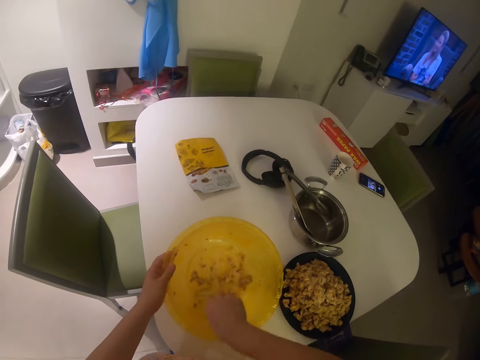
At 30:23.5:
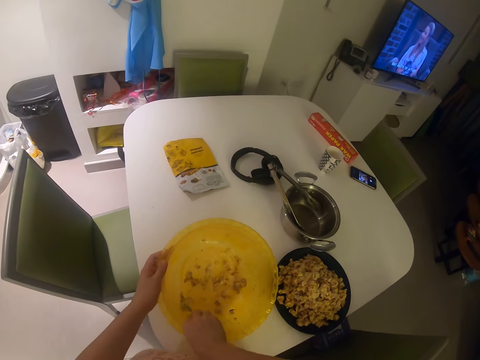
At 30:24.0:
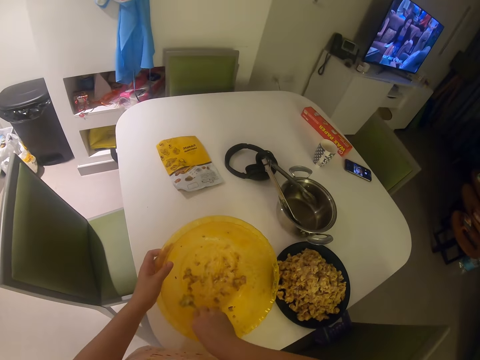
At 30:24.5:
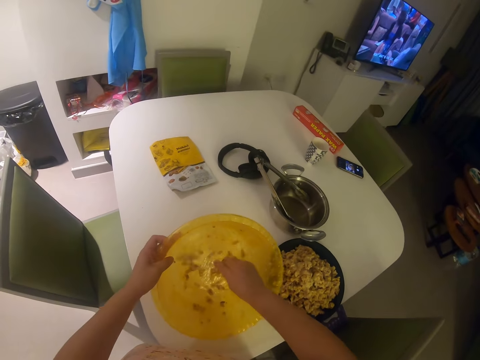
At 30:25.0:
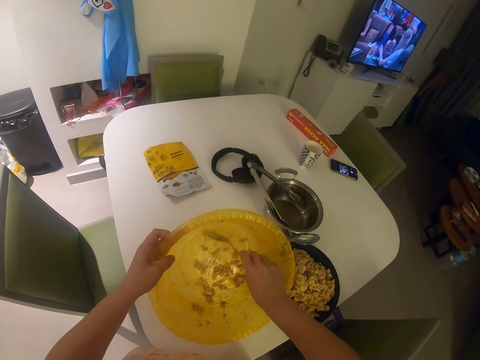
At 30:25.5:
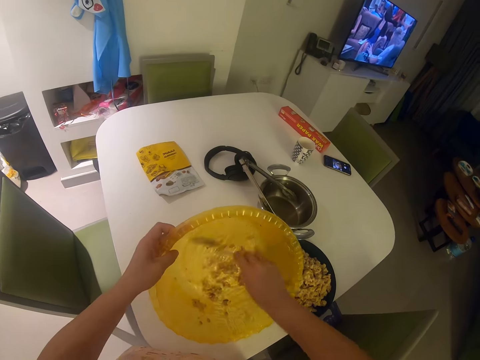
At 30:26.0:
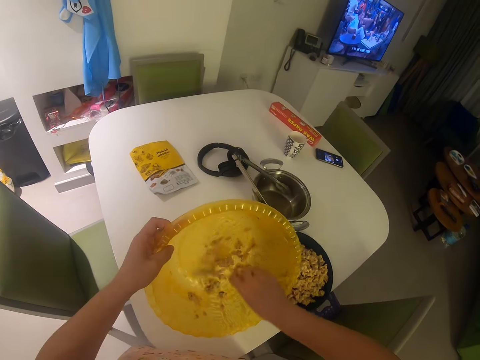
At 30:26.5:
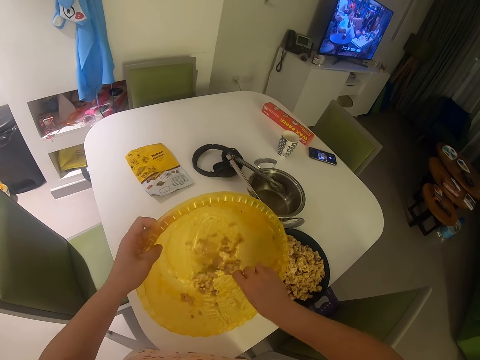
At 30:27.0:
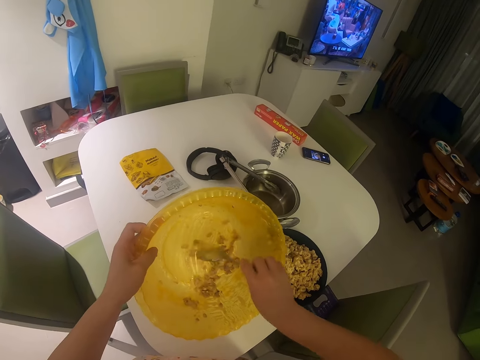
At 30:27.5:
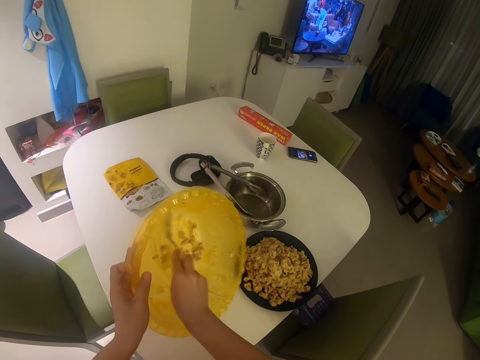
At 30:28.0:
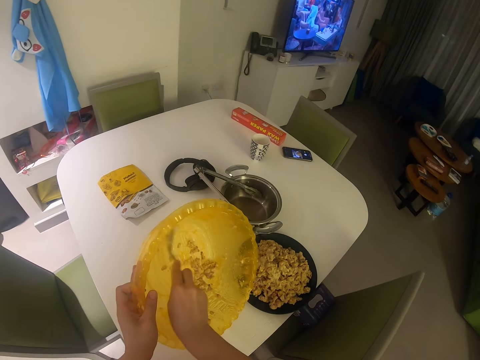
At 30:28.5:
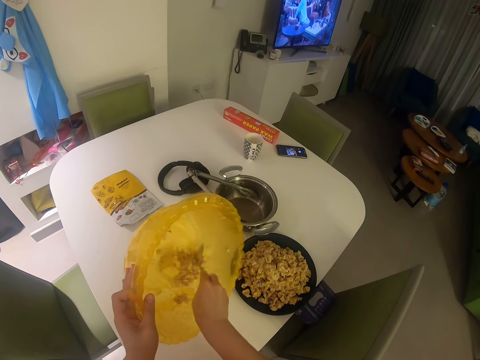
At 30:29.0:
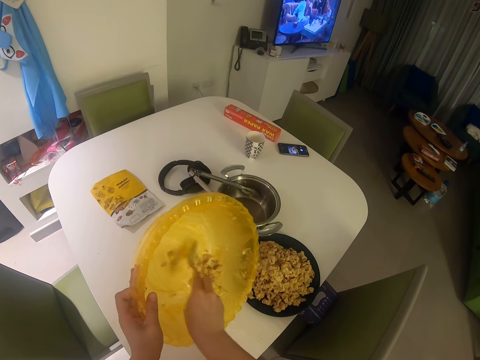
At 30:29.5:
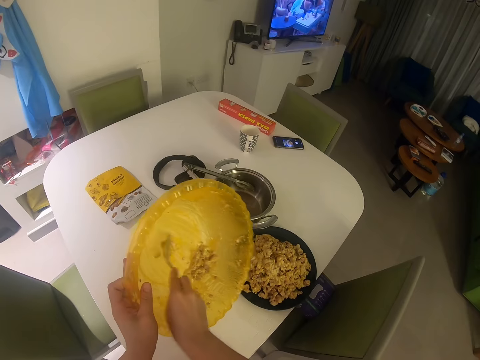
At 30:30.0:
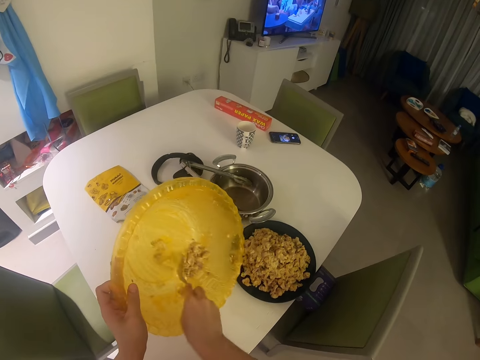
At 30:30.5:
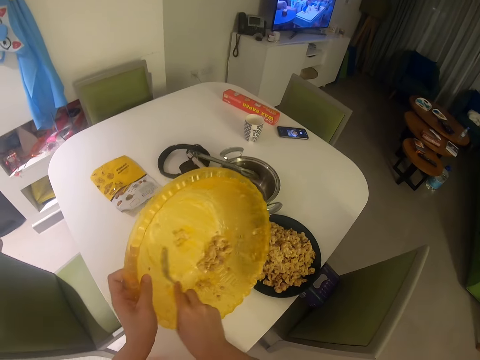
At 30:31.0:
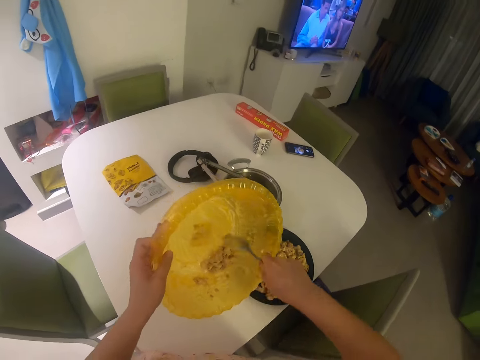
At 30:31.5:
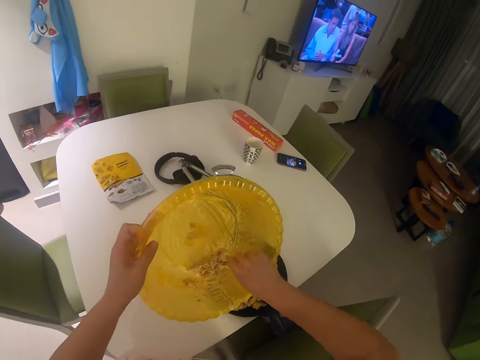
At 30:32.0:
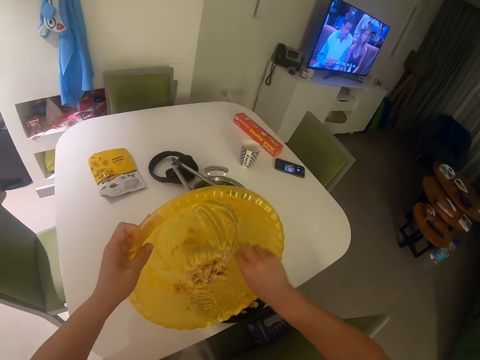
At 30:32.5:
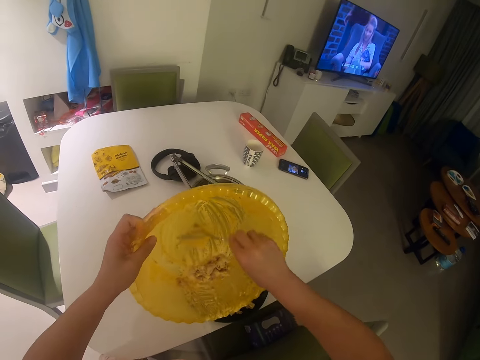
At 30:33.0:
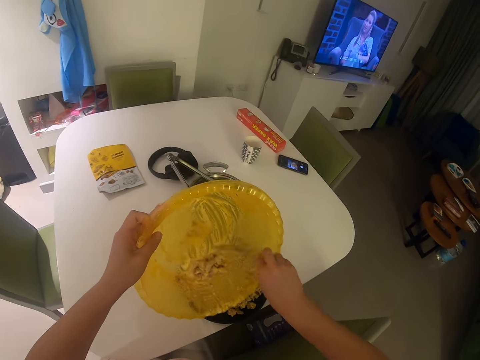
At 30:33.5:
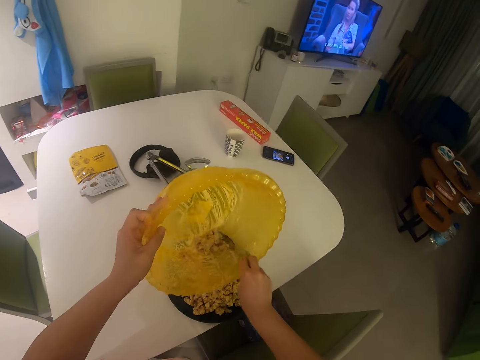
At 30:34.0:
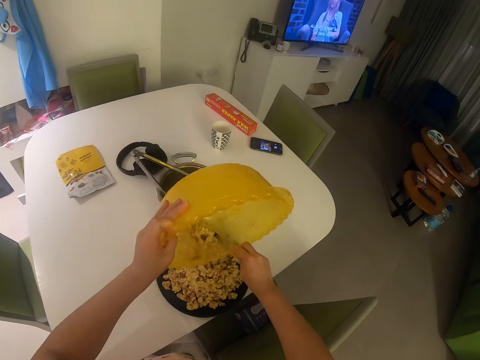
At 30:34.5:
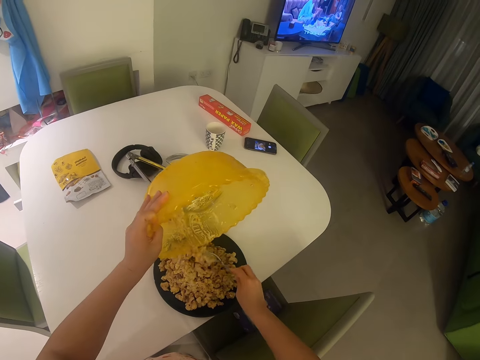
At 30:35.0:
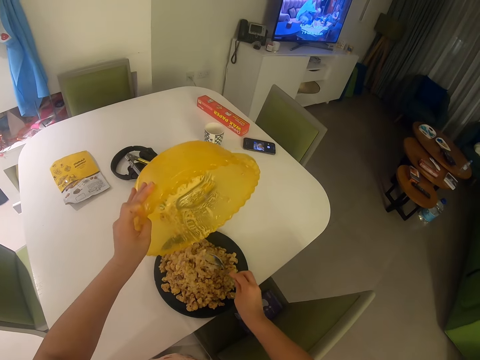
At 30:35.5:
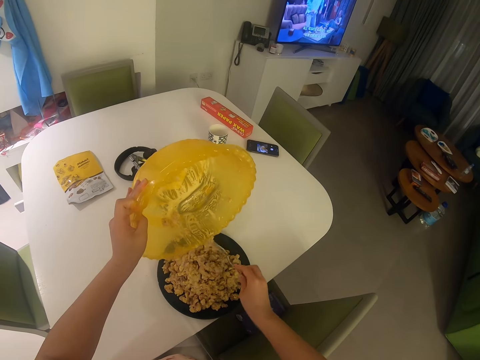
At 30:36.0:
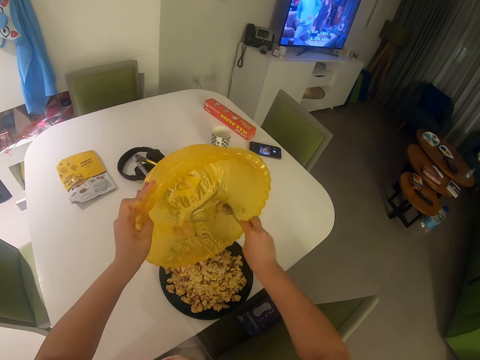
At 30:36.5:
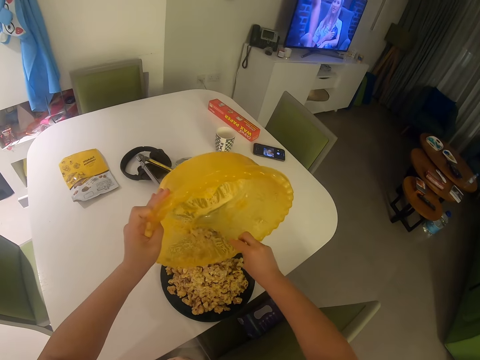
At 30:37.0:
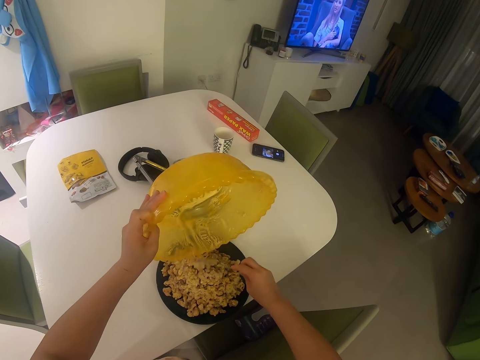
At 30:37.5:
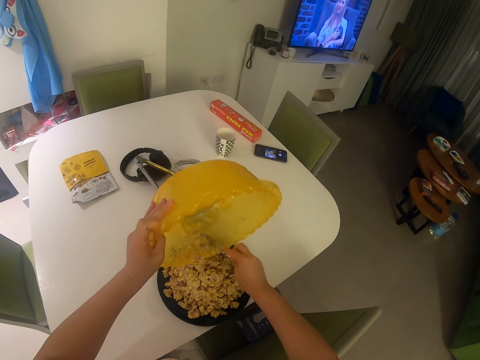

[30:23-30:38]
The camera wearer removes something from the bowl with the spoon. He puts something on the plate. He pours the mashed oats into the pan with both hands.

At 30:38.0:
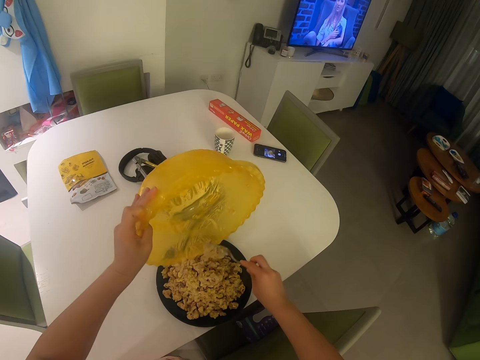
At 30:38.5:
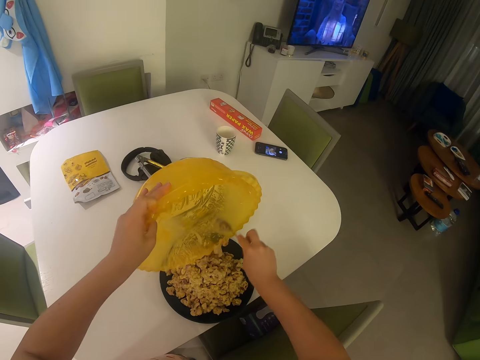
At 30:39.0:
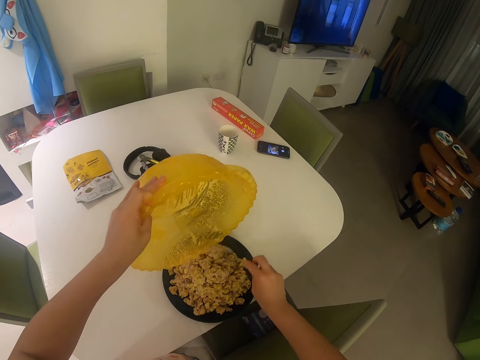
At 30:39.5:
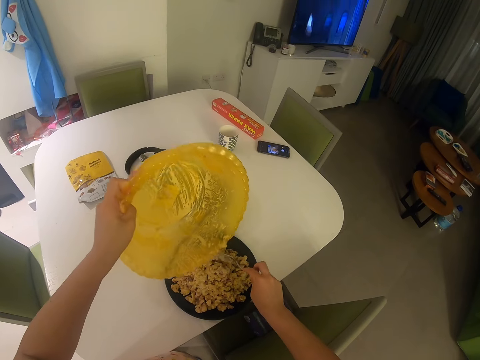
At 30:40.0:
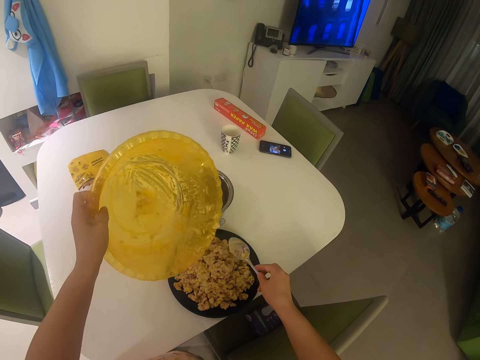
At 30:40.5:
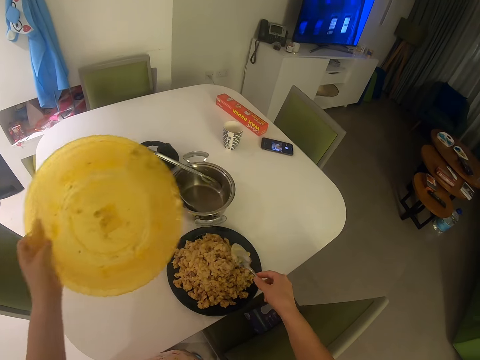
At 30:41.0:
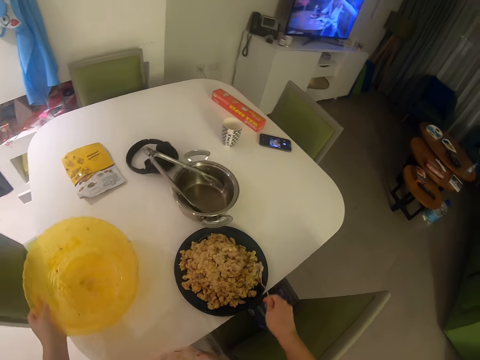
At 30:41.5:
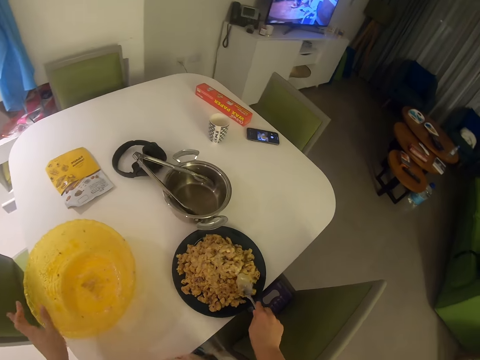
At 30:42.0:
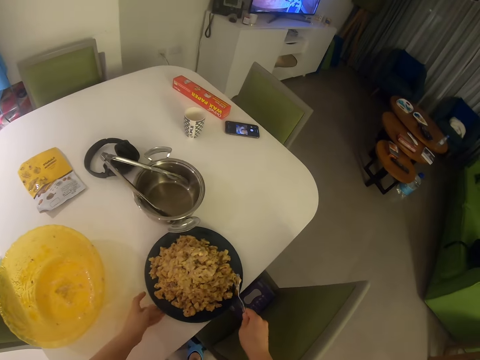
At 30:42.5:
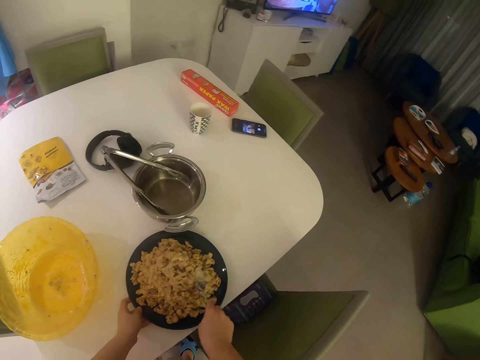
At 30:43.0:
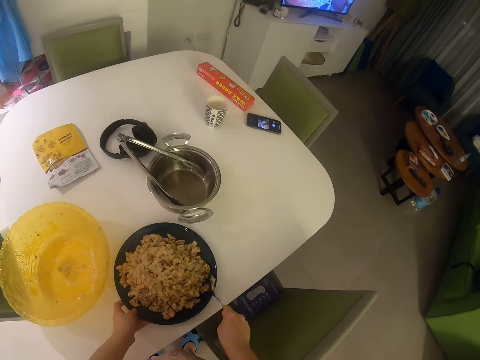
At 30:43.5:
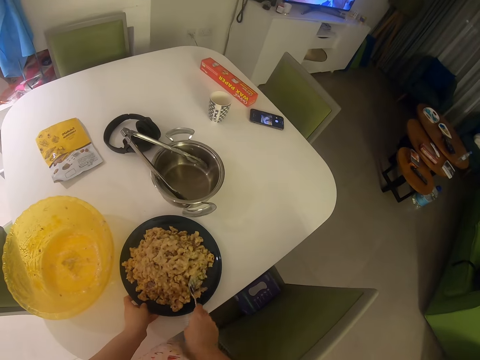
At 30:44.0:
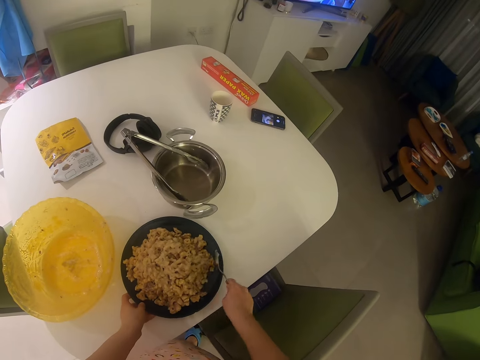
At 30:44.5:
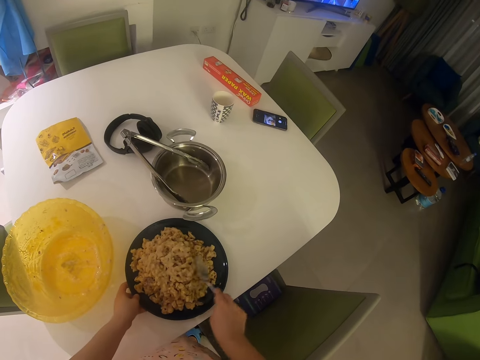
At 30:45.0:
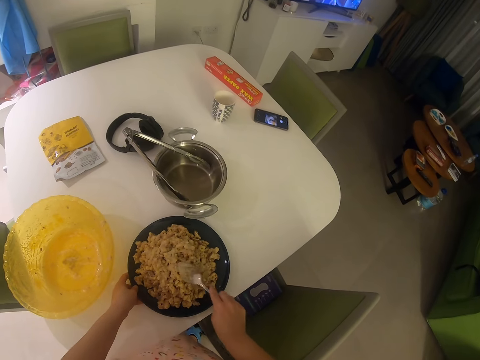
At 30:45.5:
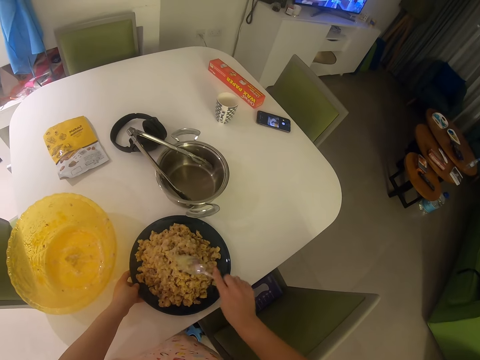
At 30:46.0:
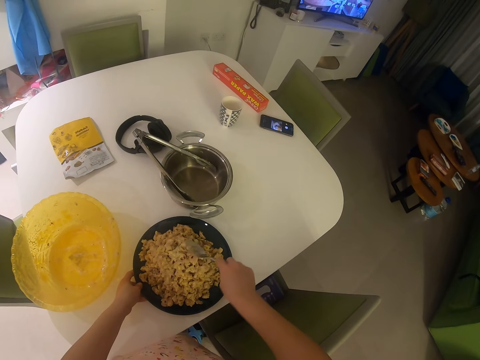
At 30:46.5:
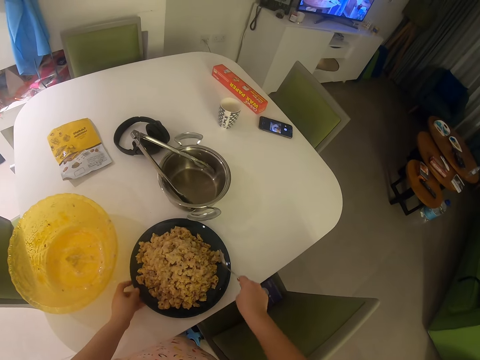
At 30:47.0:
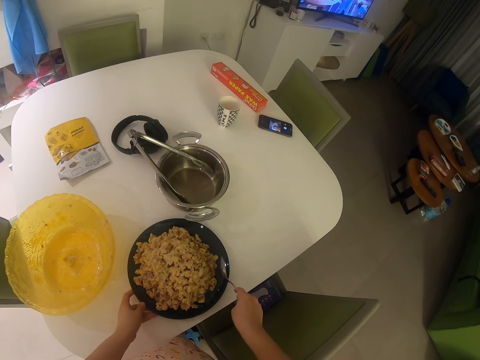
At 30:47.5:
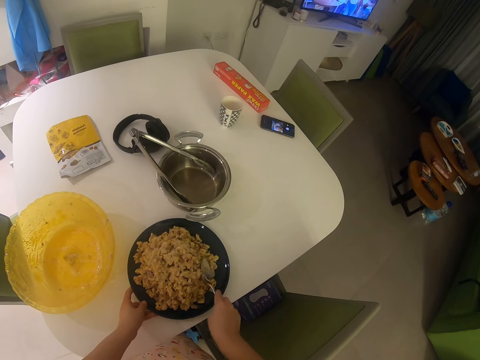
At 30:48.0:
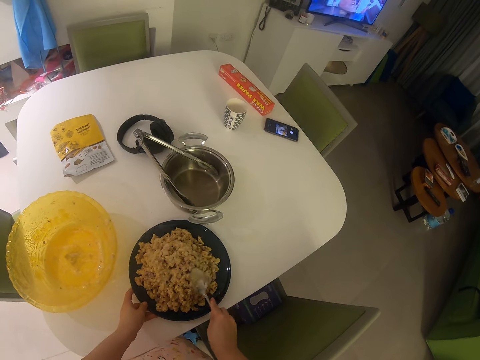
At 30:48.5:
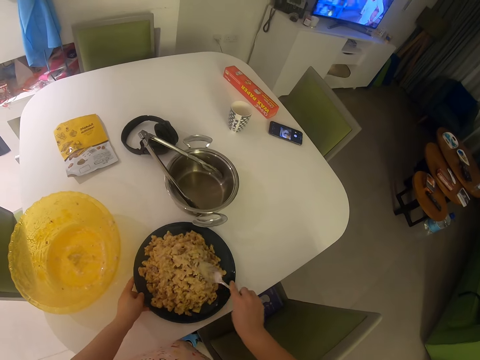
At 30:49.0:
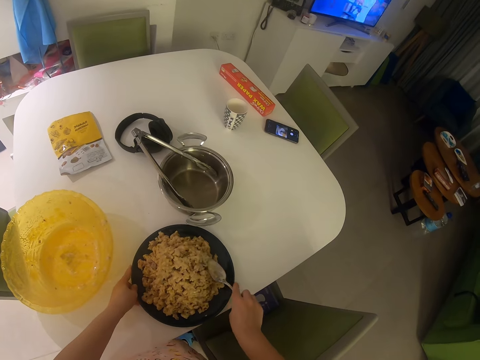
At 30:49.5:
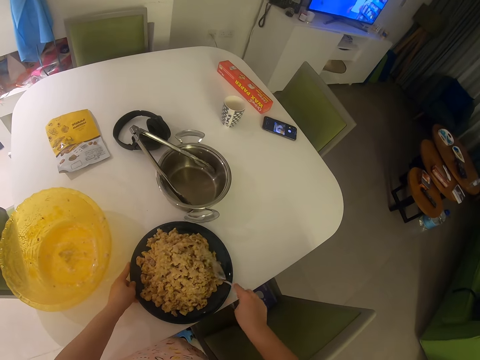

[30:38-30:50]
The camera wearer drops the bowl on the table with his left hand. He moves the plate. He smoothens the mashed oats with the spoon with his right hand. He moves something with the spoon. He moves the plate. He moves the plate again.
